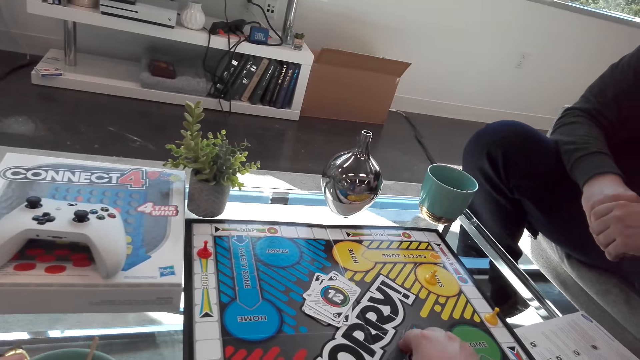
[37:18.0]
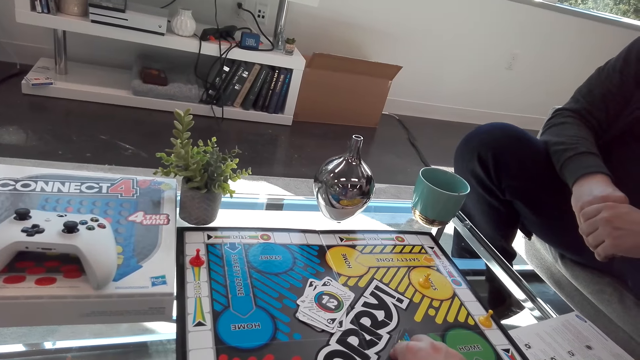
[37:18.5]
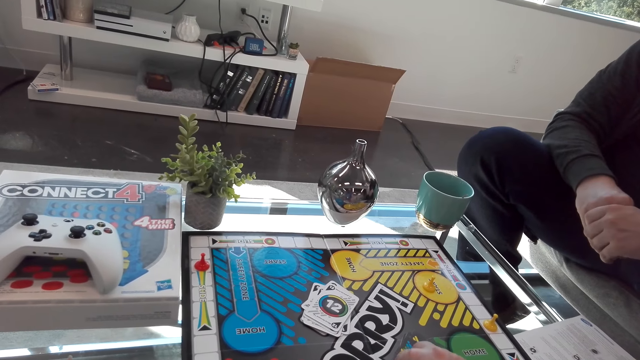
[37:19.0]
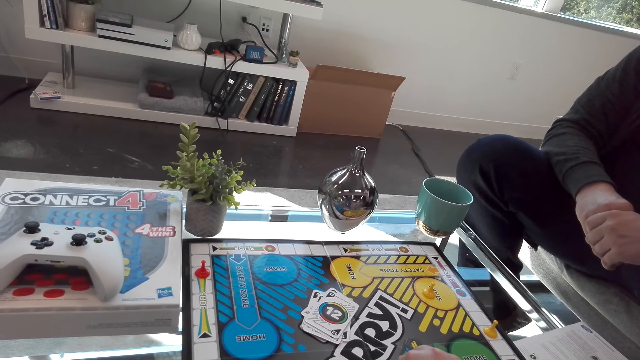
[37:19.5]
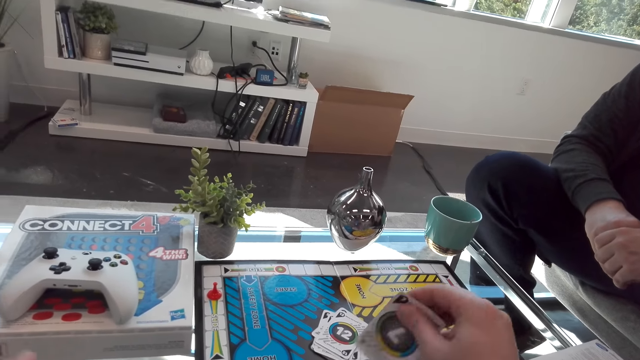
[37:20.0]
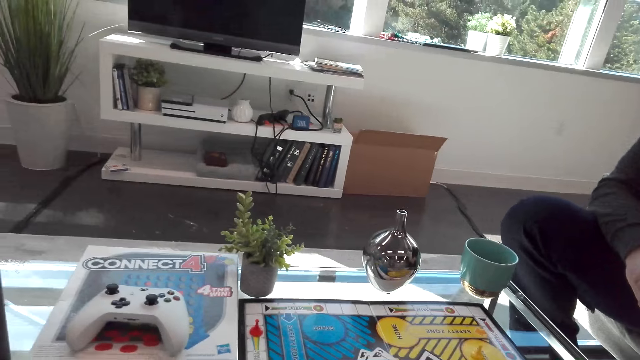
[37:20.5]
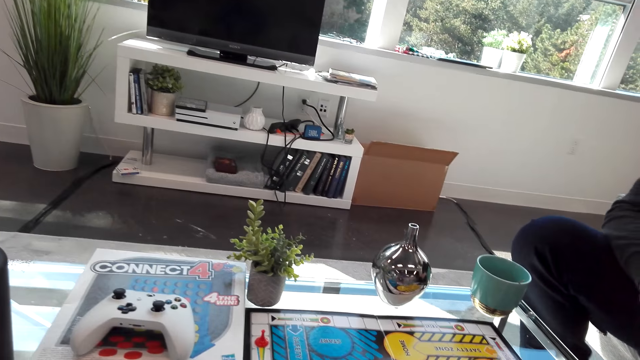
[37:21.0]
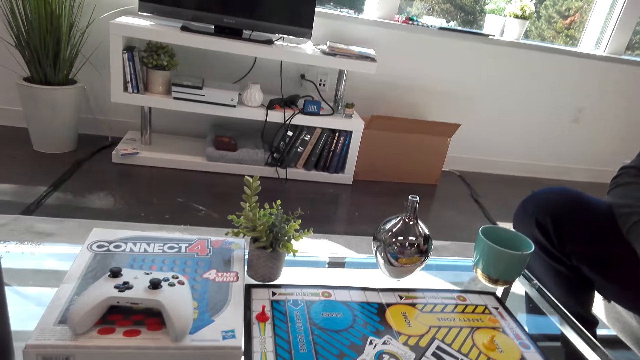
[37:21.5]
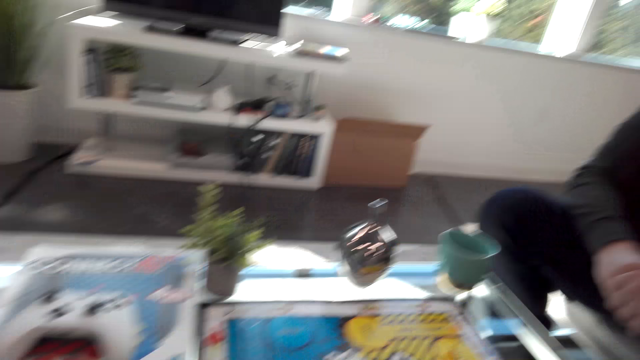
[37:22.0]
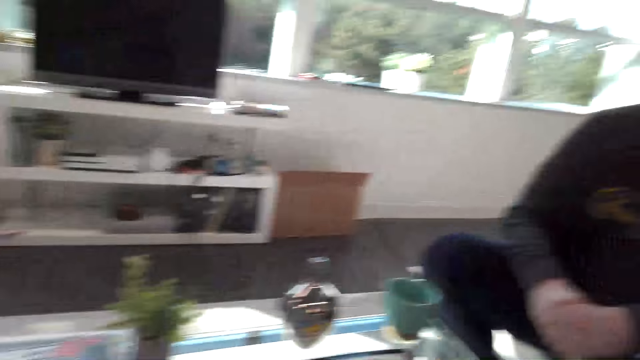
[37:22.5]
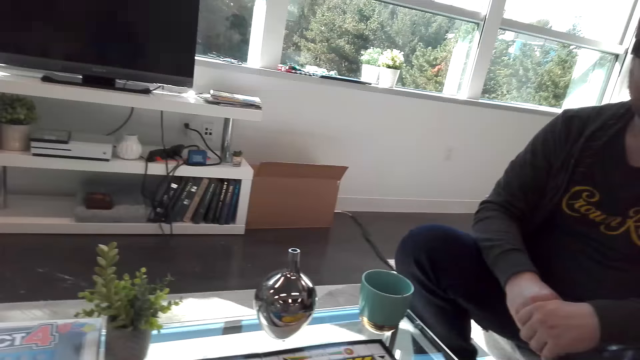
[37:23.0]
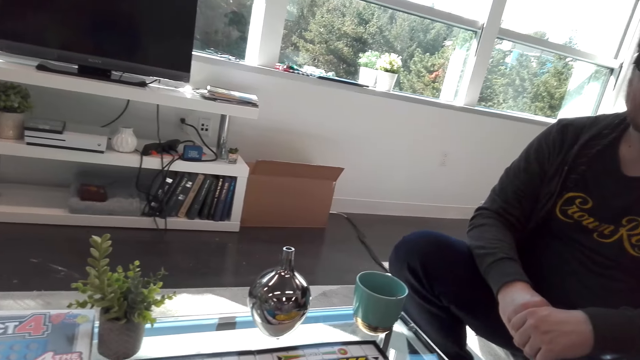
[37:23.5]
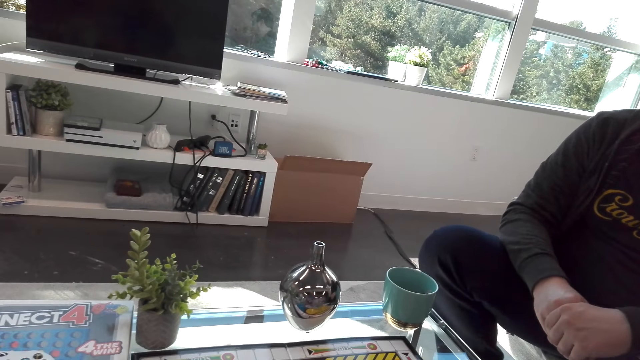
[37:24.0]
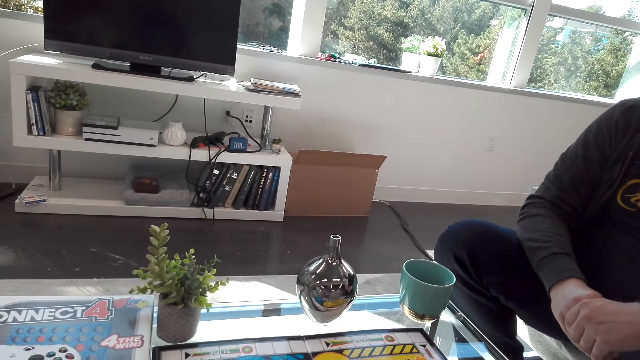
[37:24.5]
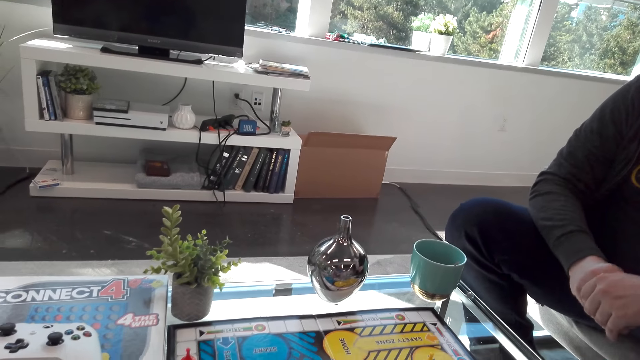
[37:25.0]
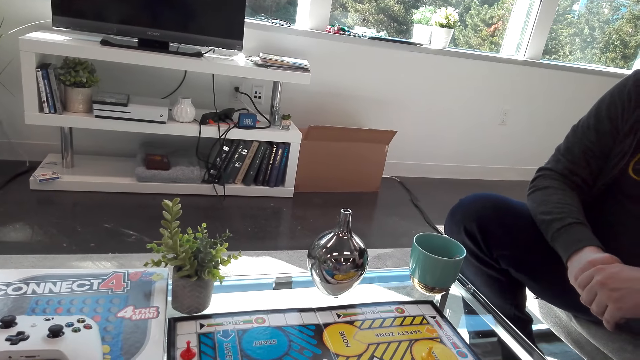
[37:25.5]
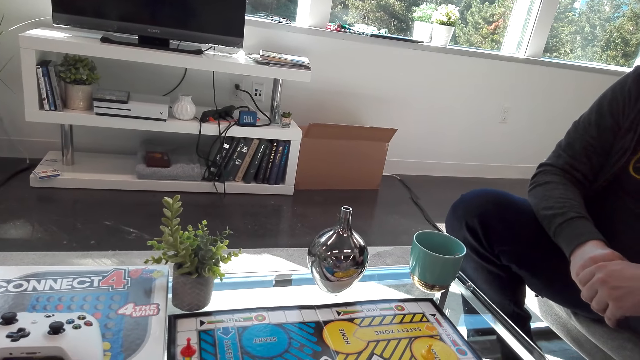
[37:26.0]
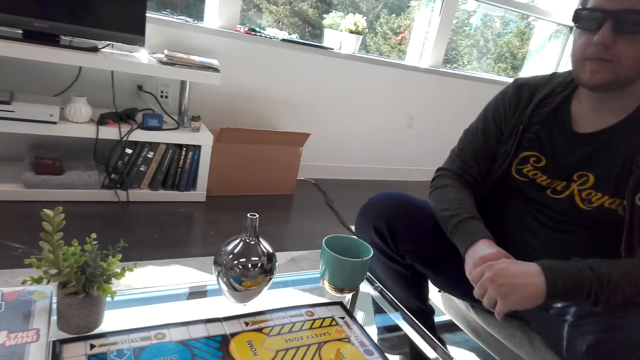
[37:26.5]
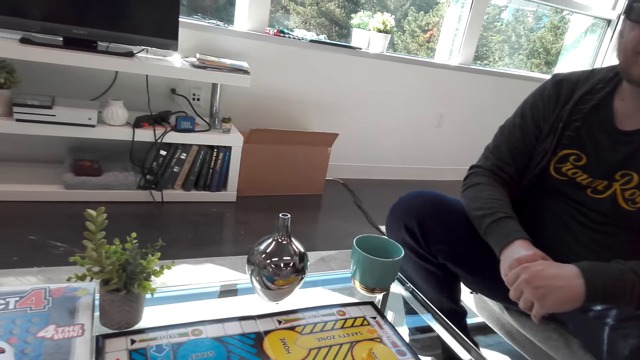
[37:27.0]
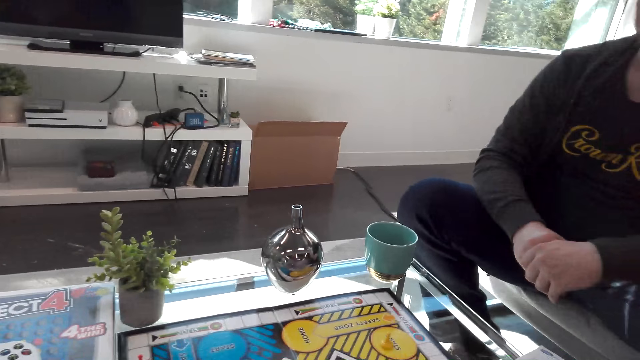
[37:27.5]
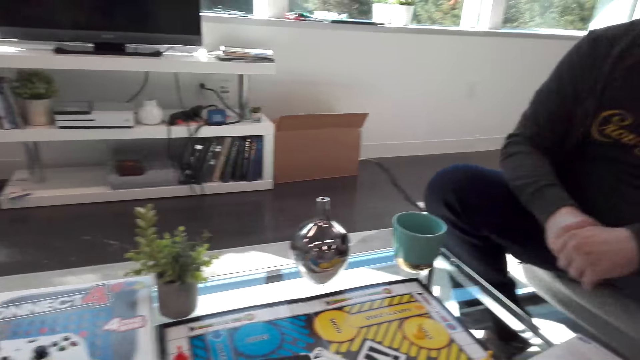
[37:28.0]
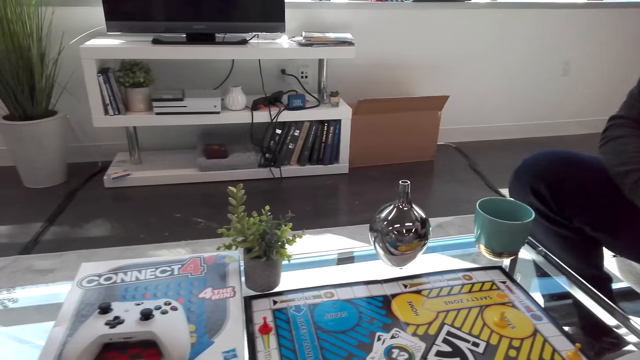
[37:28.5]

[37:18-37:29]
The camera wearer picks up a card. They play a chase game. They interact with a man. The man shakes the leg.

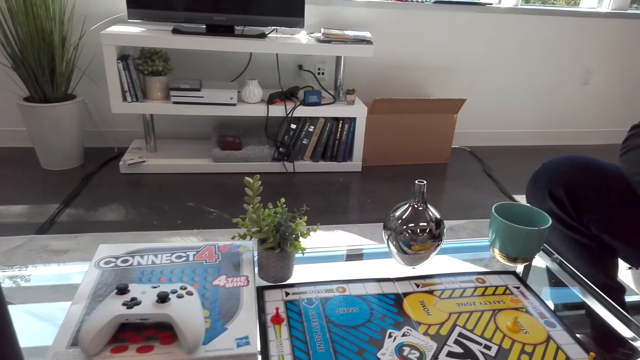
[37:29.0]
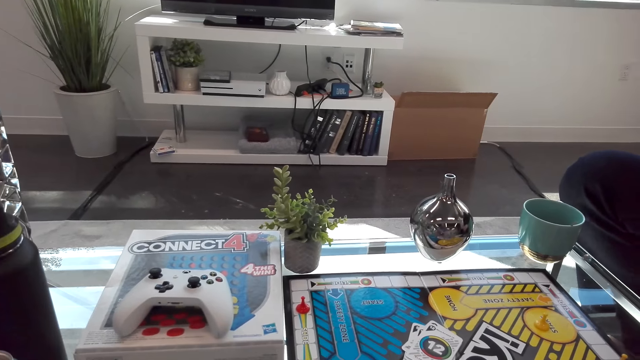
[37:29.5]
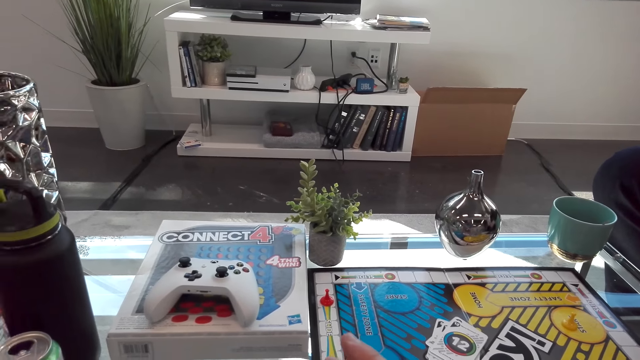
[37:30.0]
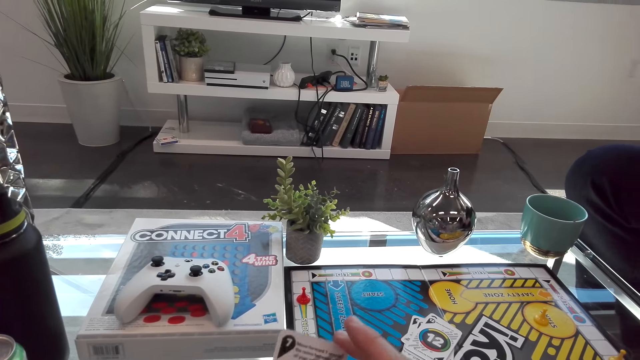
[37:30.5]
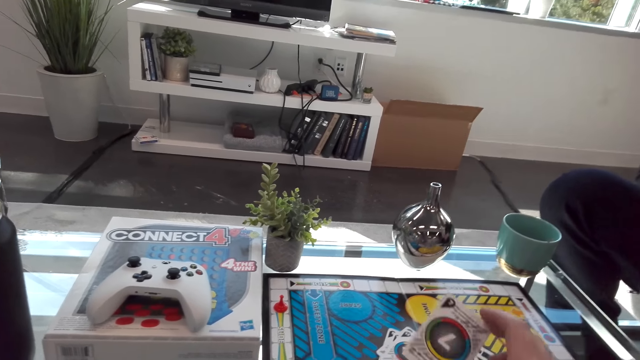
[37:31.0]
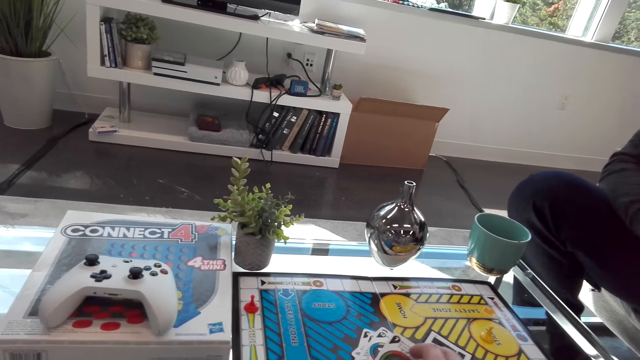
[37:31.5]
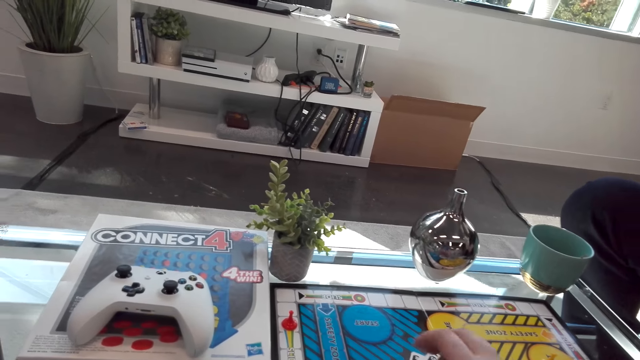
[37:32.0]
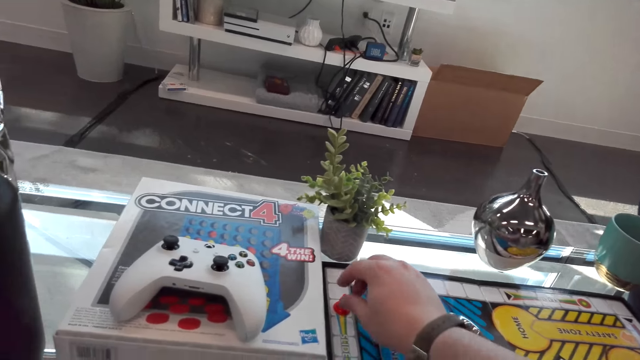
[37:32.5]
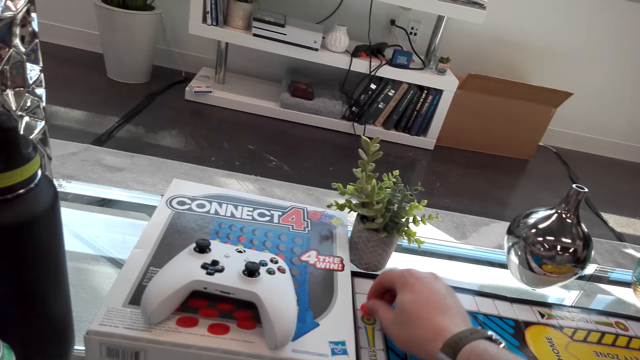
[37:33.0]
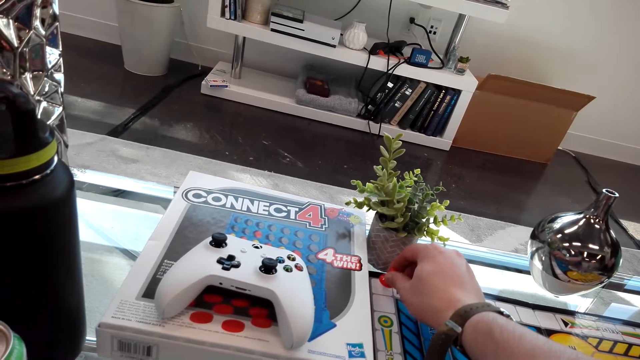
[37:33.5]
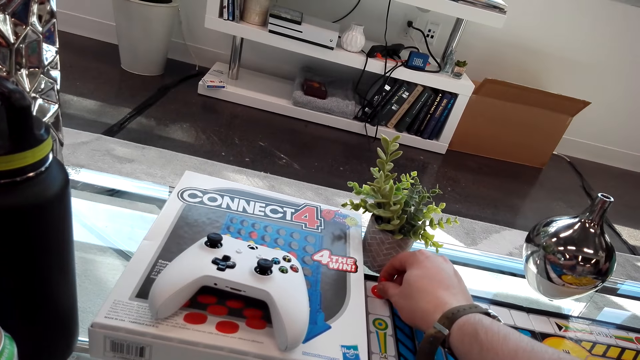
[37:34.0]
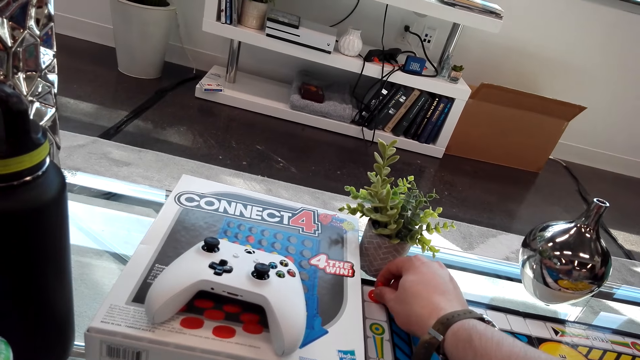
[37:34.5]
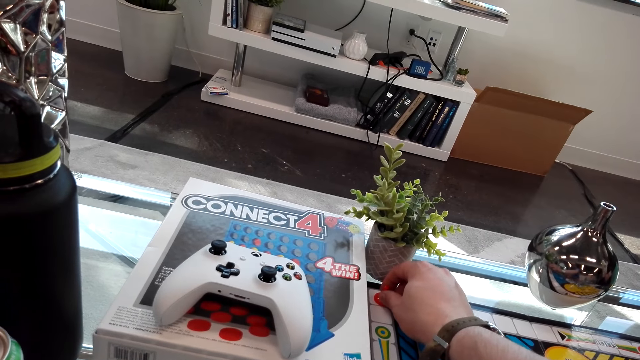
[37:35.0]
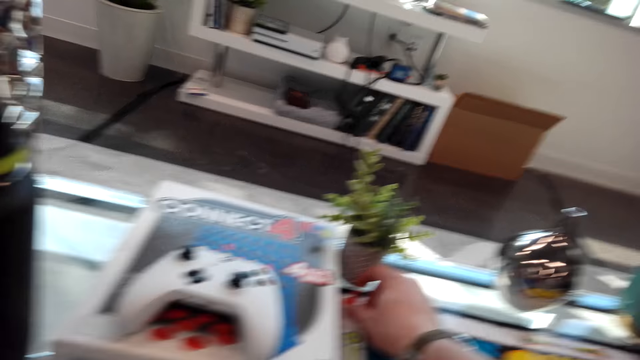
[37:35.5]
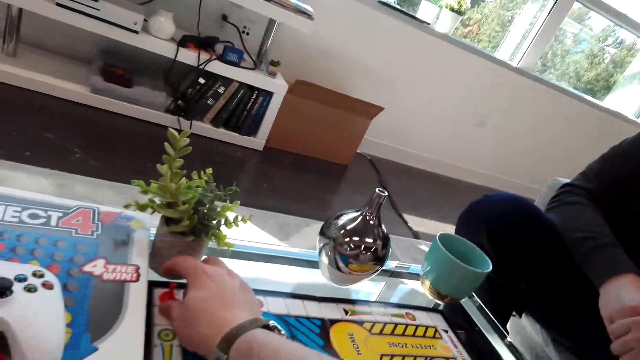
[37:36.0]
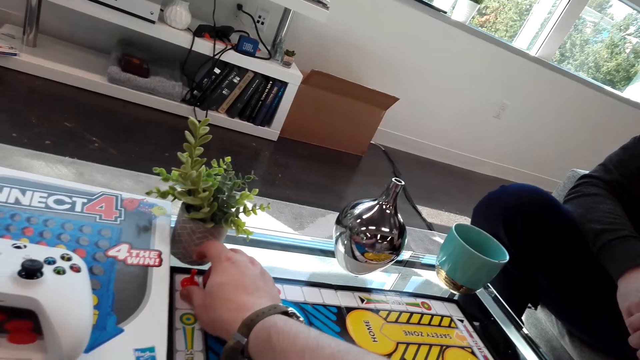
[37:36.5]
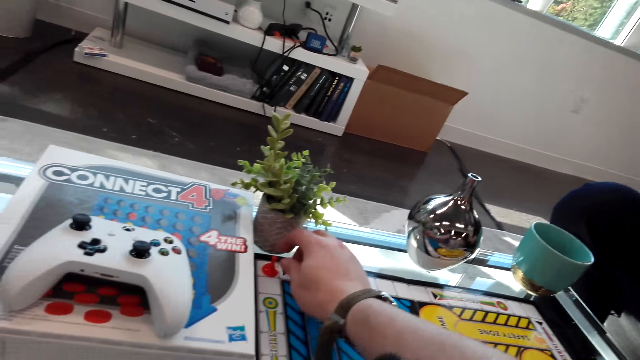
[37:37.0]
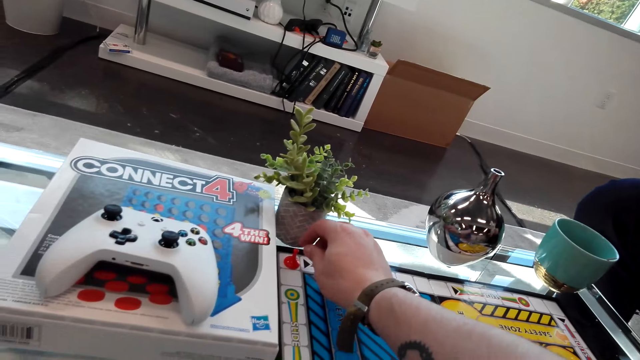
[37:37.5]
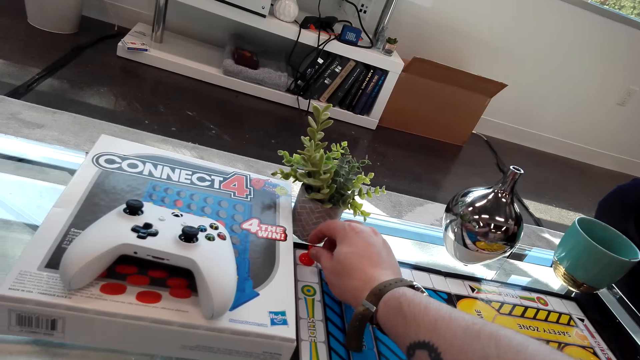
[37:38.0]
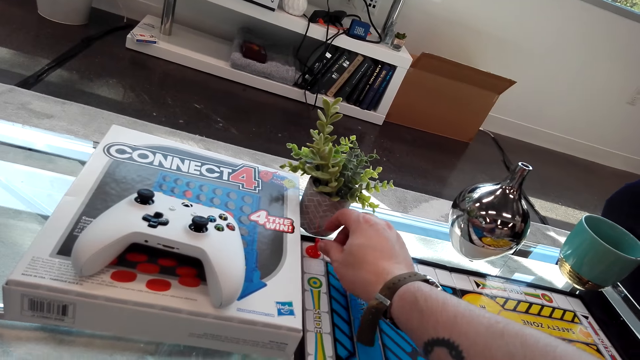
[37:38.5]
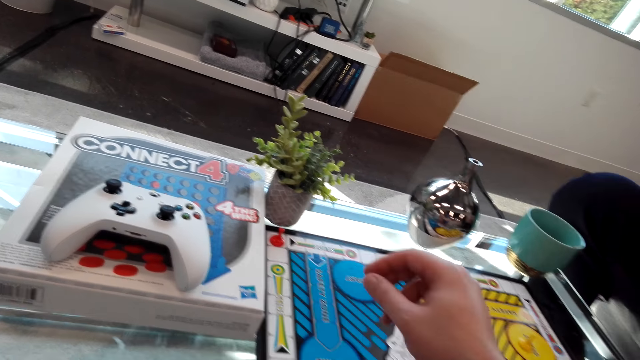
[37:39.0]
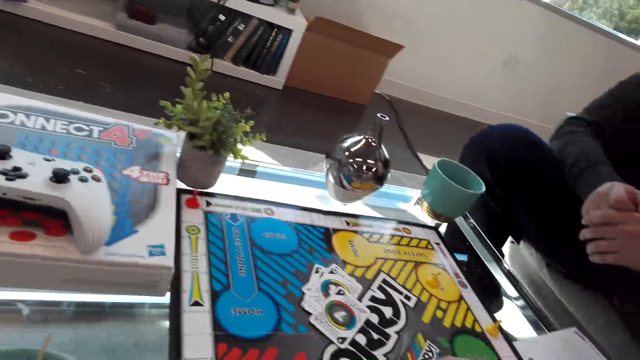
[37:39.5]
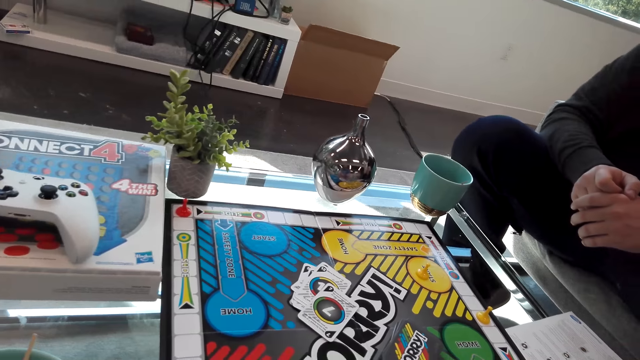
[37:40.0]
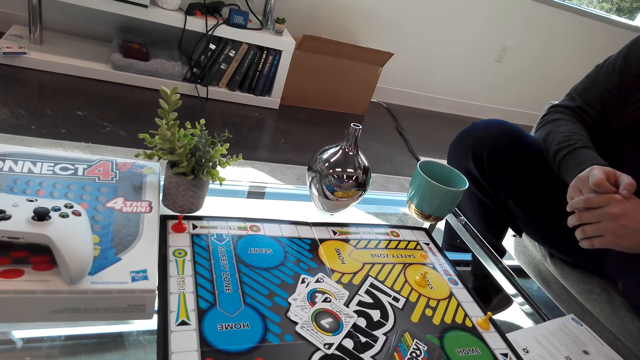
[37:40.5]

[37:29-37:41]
The camera wearer plays a Sorry game board or chase game. They put a playing card on the table. They interact with a man.
